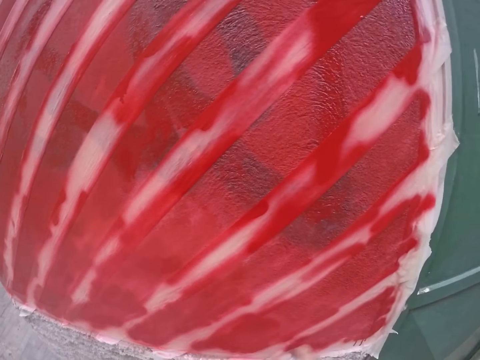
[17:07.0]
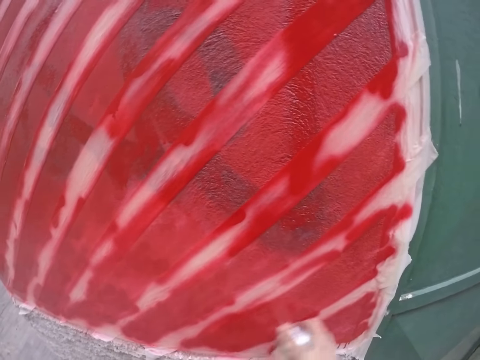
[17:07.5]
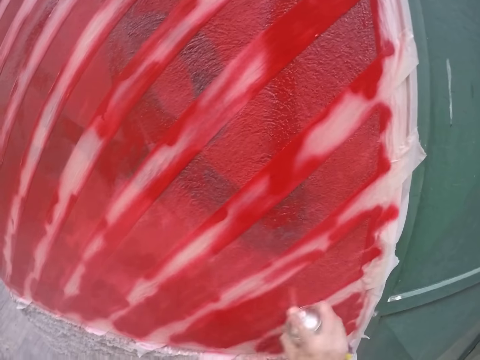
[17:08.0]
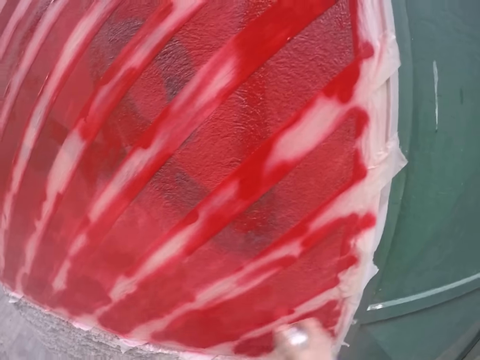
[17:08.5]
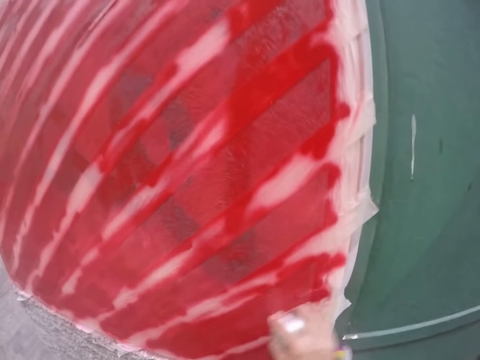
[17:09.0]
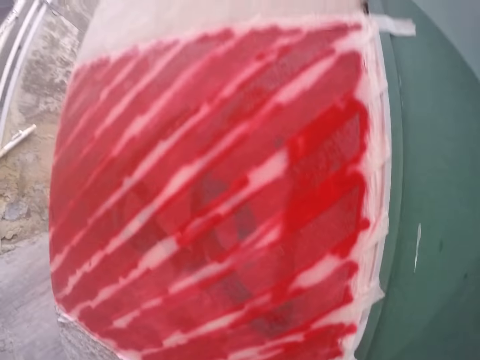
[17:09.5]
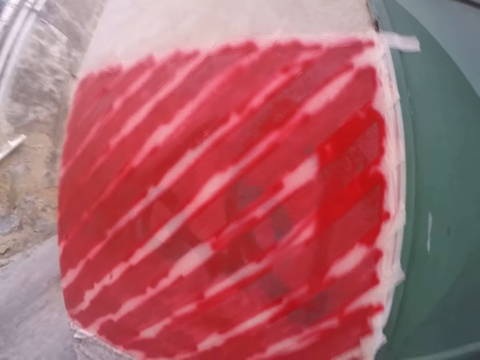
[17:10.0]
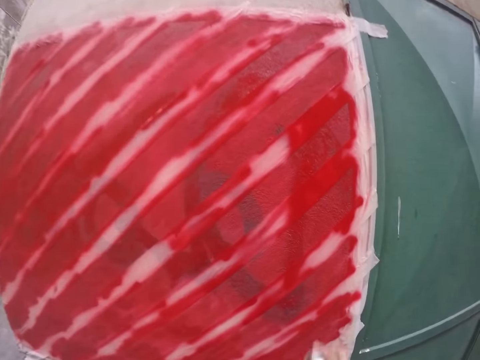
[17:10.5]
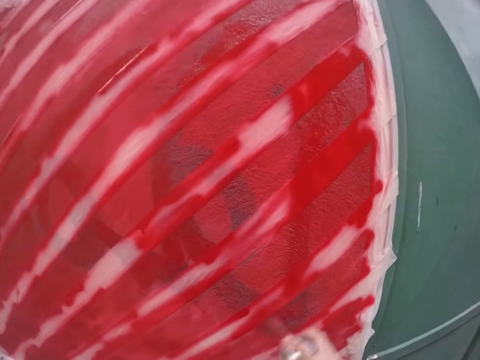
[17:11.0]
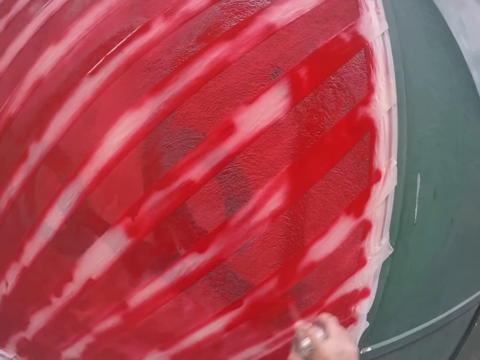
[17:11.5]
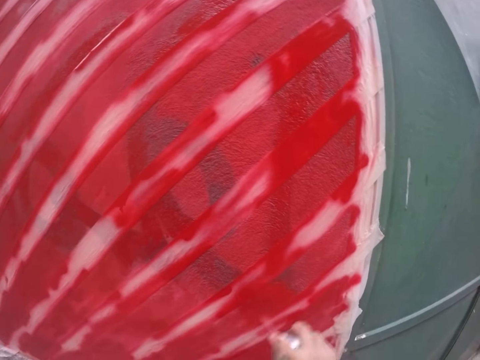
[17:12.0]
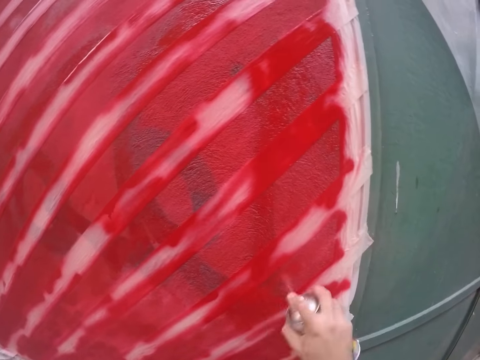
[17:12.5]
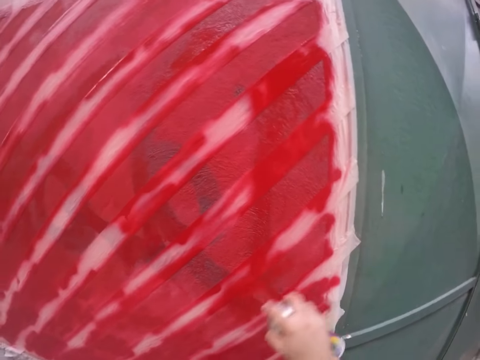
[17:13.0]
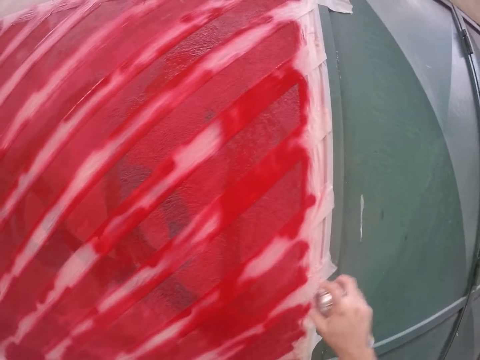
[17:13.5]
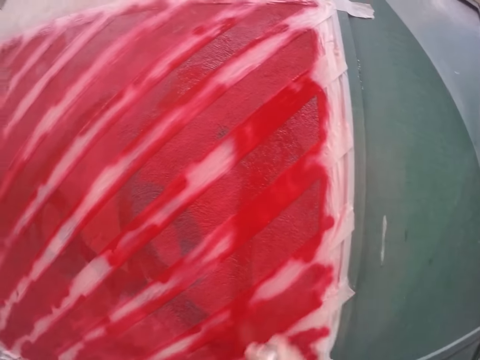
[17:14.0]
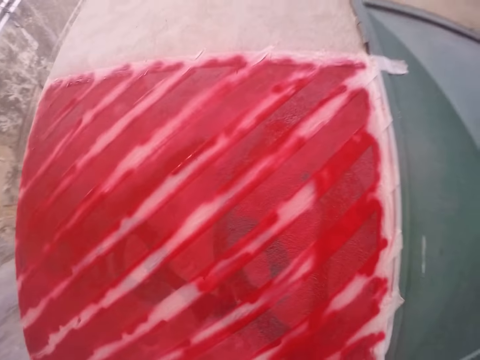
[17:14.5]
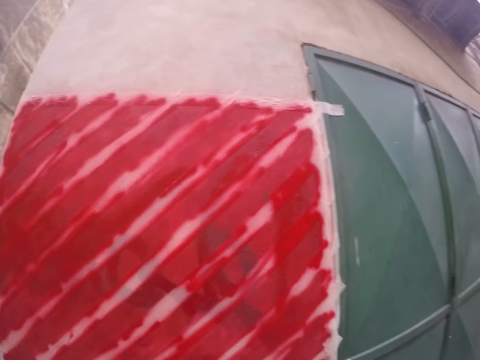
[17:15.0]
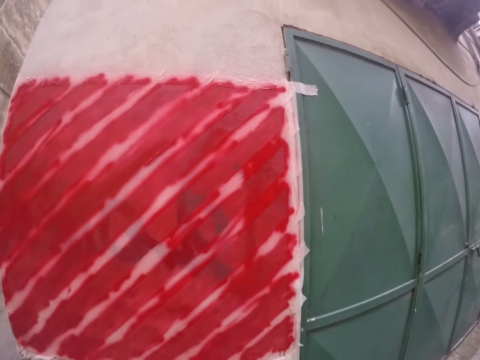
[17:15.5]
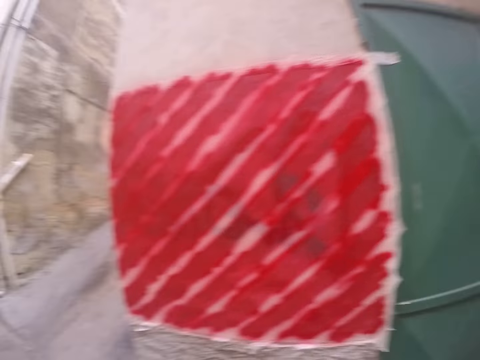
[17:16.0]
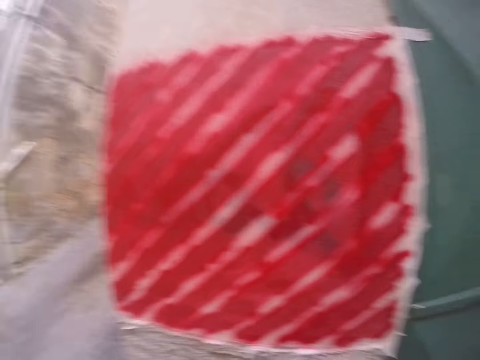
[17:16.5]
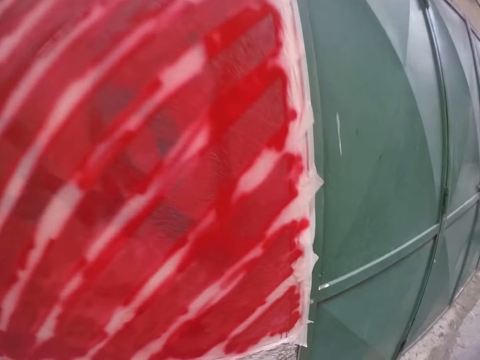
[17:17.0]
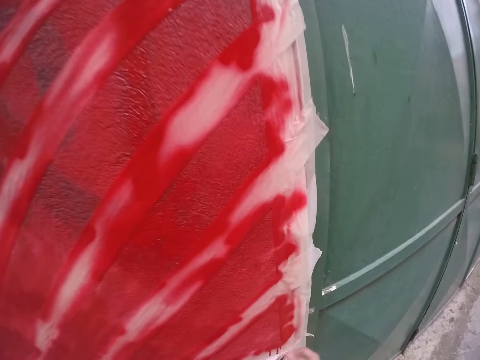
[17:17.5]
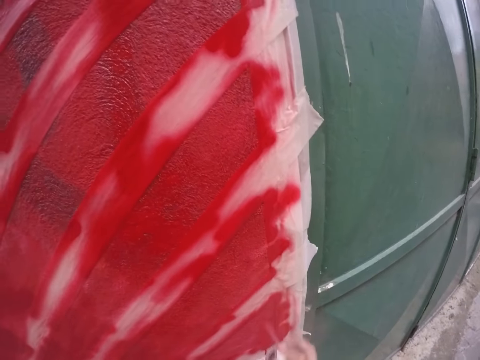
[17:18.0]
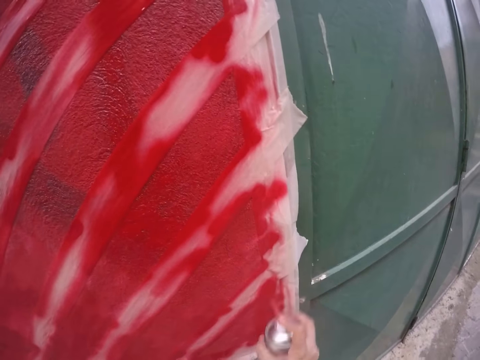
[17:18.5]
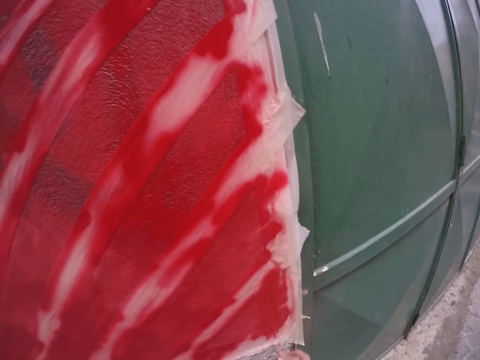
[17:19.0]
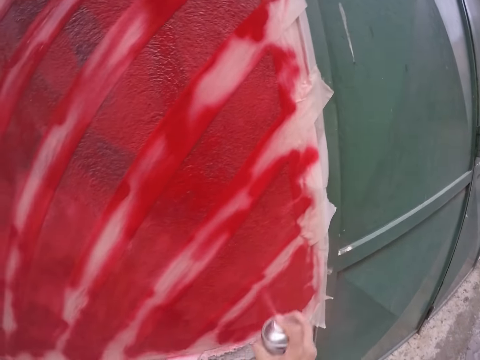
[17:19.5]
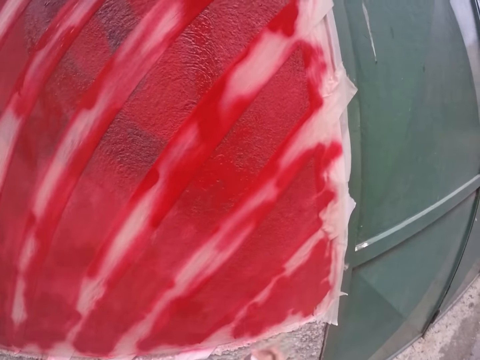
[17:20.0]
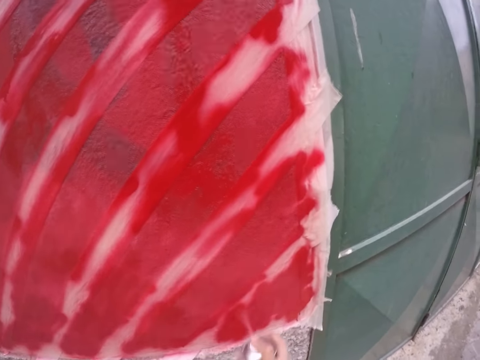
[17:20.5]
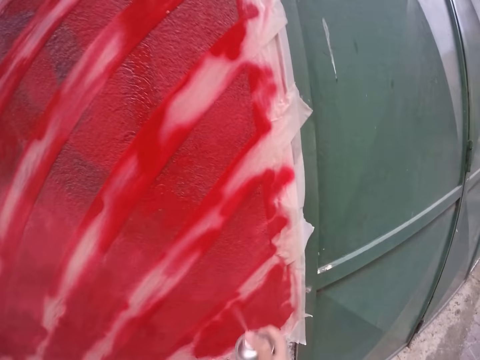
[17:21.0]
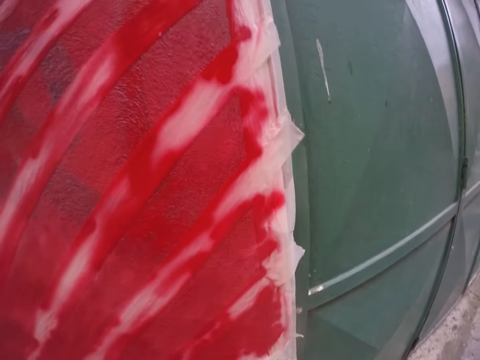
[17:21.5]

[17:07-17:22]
The camera wearer paints the wall red with the spray paint in his right hand. He paints the wall red again.

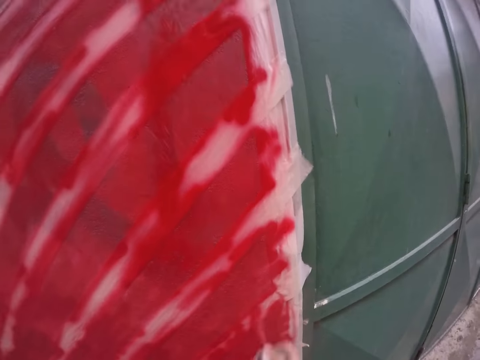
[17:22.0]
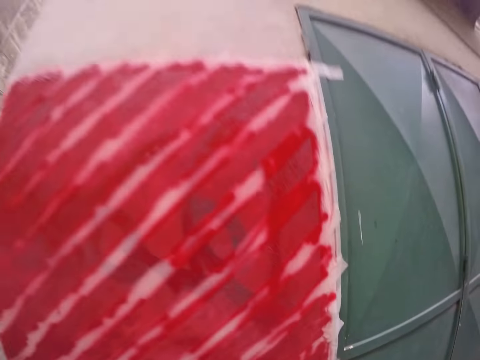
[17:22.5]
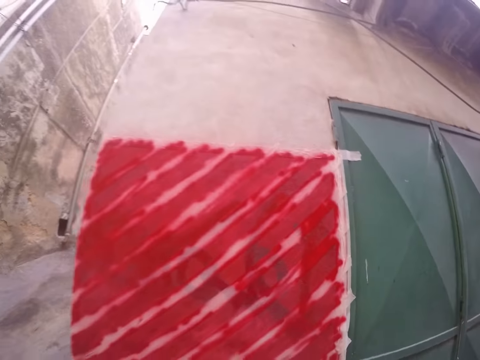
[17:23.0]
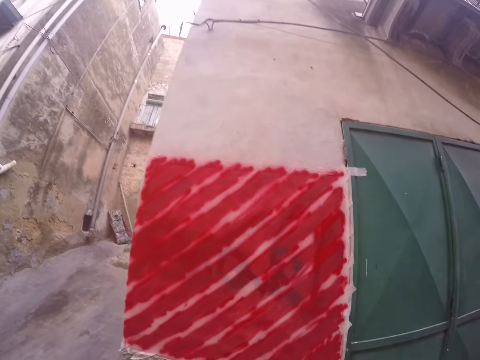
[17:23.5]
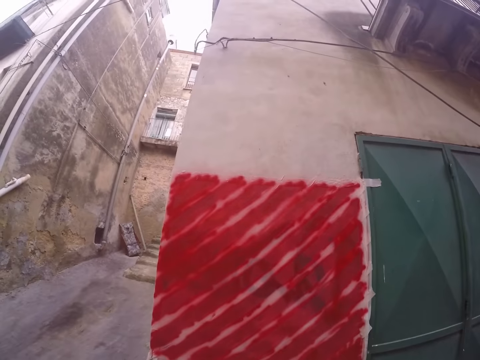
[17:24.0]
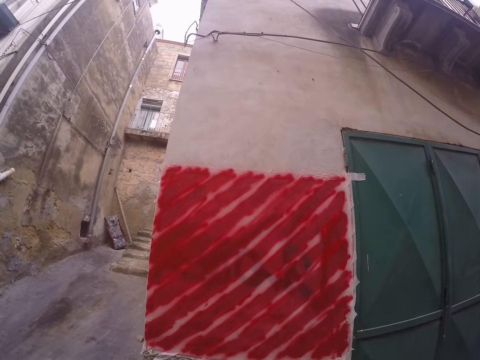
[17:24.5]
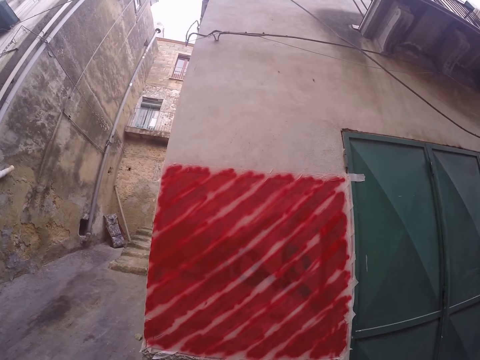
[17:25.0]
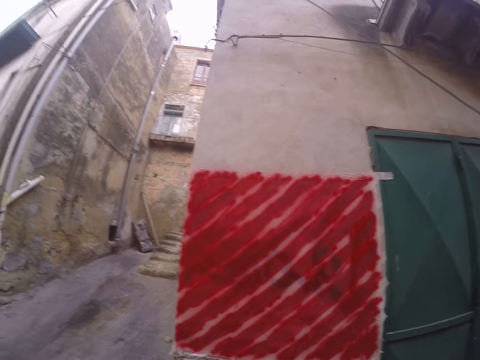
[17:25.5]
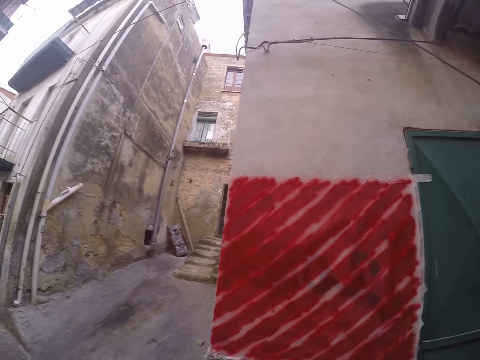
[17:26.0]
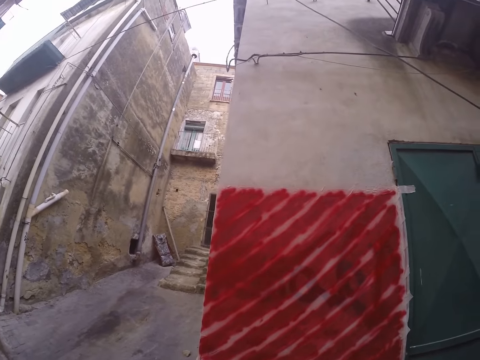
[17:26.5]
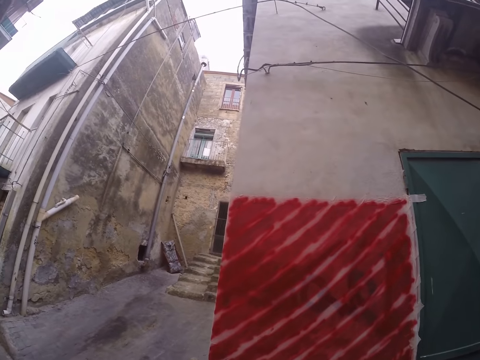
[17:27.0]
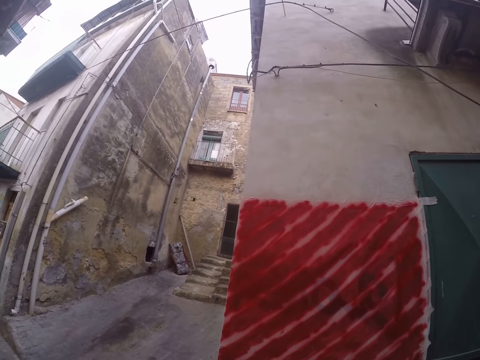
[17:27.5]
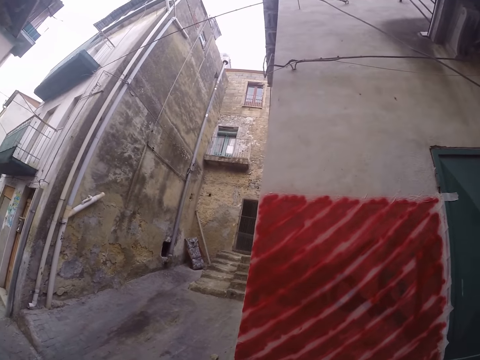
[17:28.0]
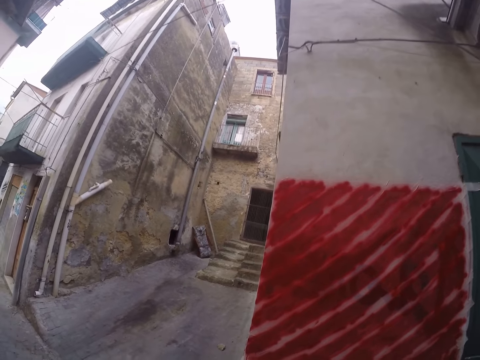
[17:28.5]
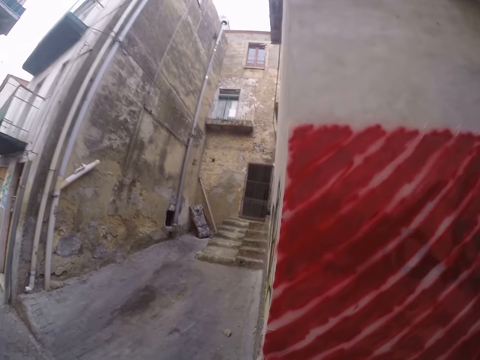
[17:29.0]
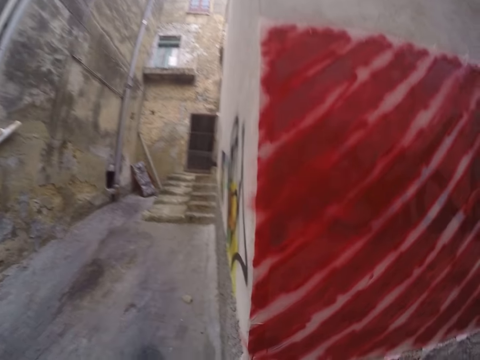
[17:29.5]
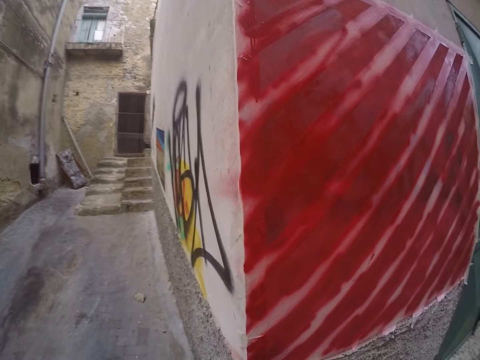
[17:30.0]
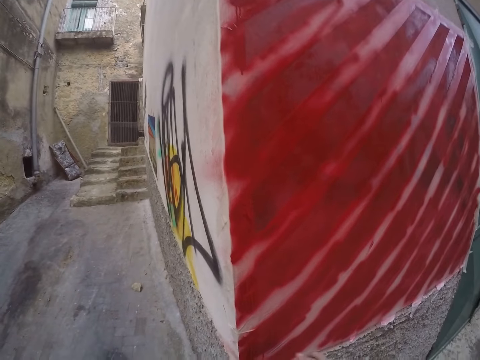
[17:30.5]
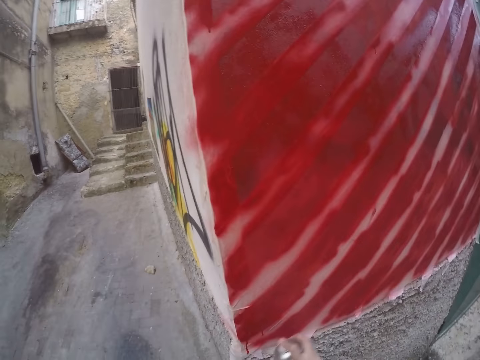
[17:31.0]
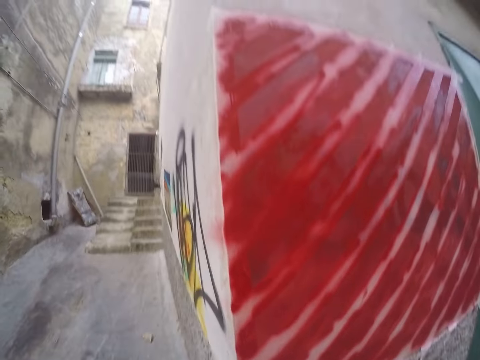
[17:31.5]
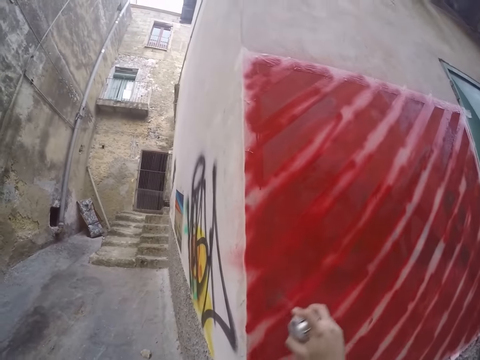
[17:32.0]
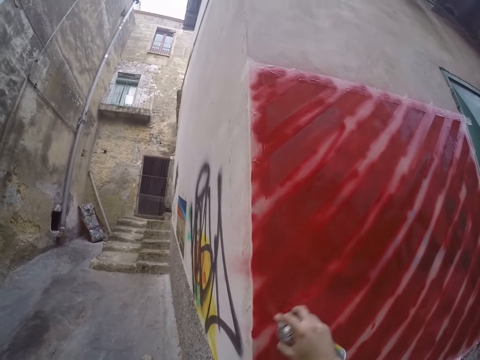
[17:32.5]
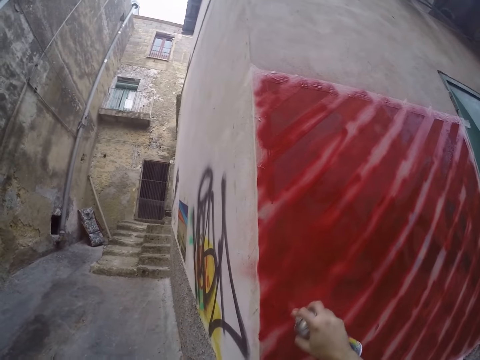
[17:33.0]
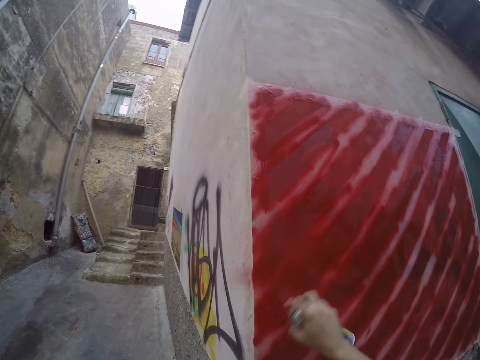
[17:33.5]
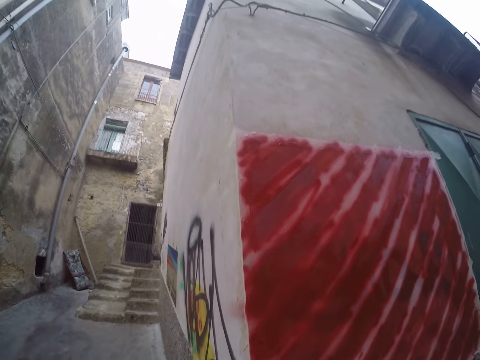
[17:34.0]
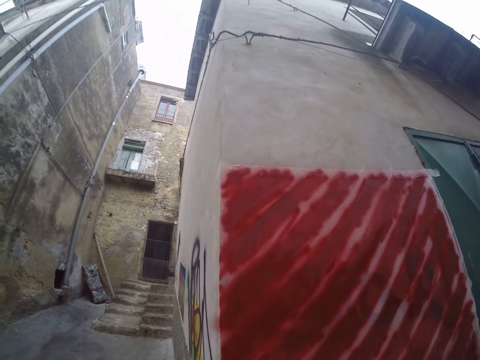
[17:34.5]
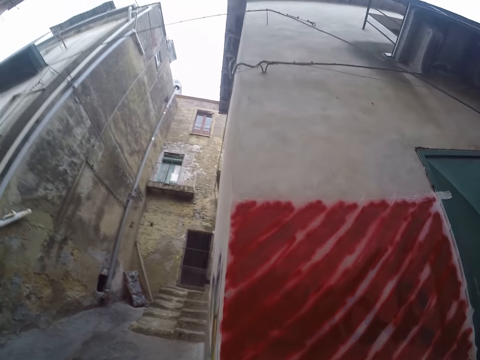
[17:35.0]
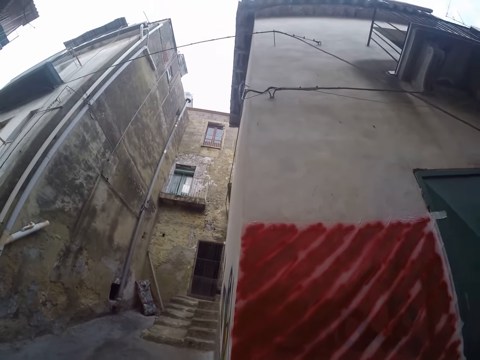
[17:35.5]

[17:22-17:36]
The camera wearer paints the wall red with the spray paint in his right hand.
